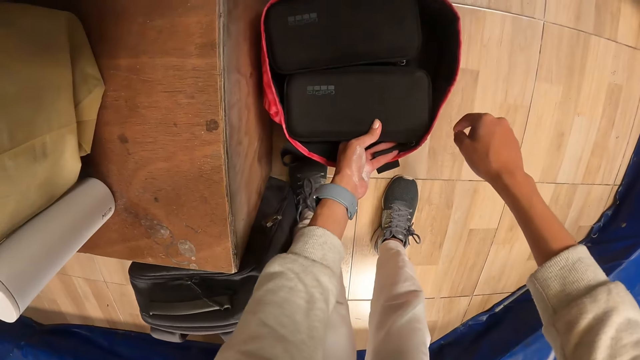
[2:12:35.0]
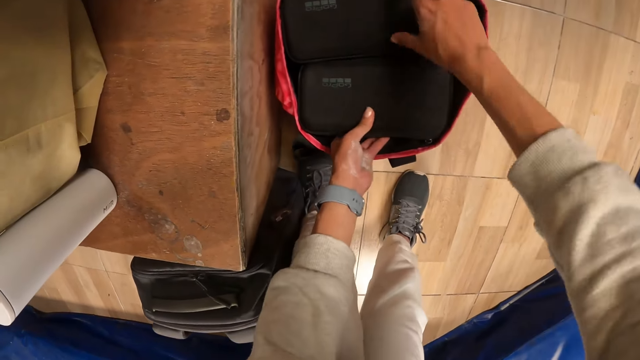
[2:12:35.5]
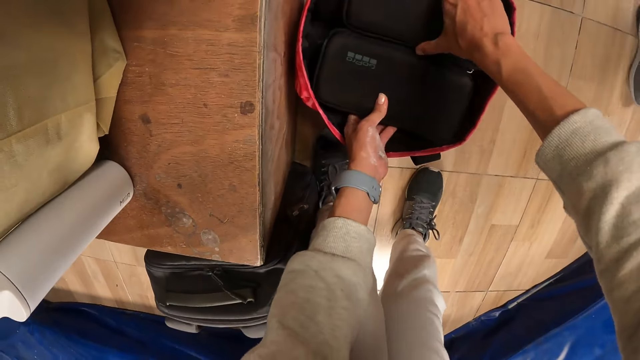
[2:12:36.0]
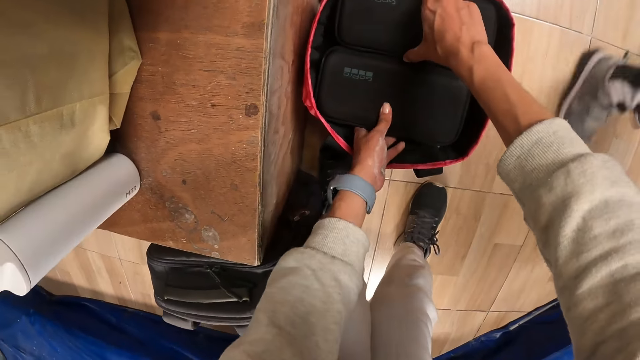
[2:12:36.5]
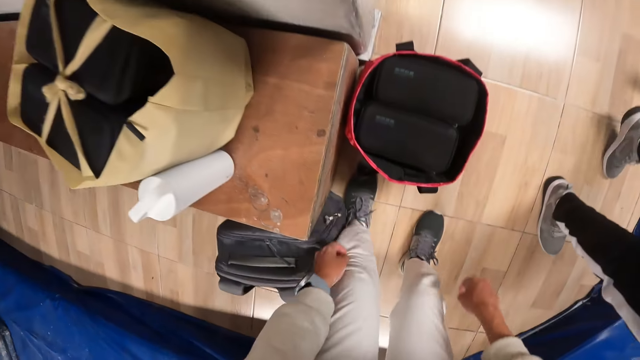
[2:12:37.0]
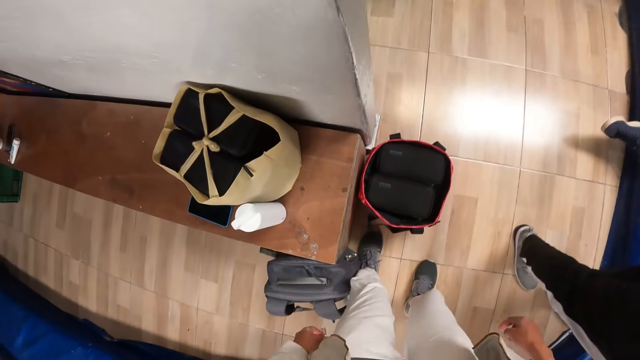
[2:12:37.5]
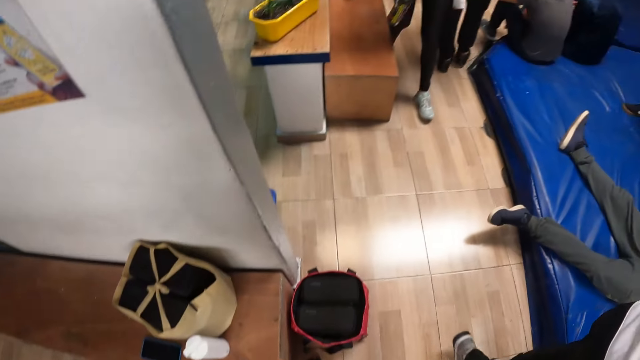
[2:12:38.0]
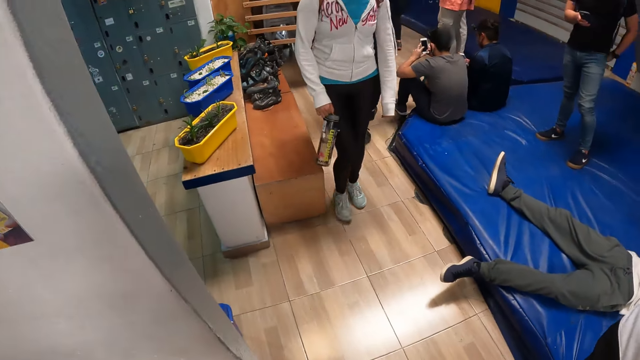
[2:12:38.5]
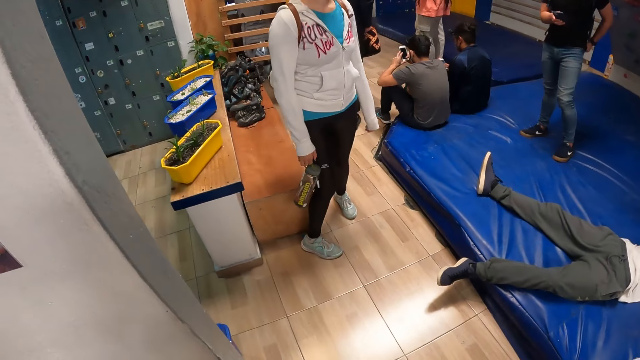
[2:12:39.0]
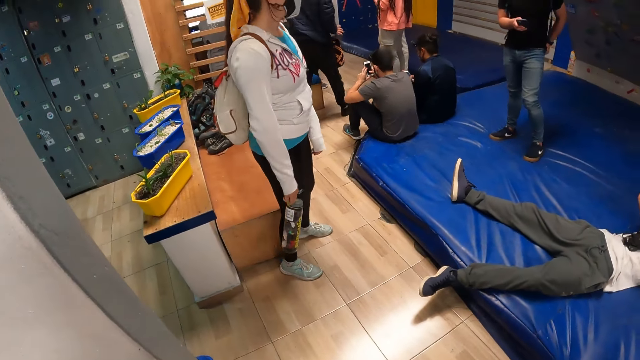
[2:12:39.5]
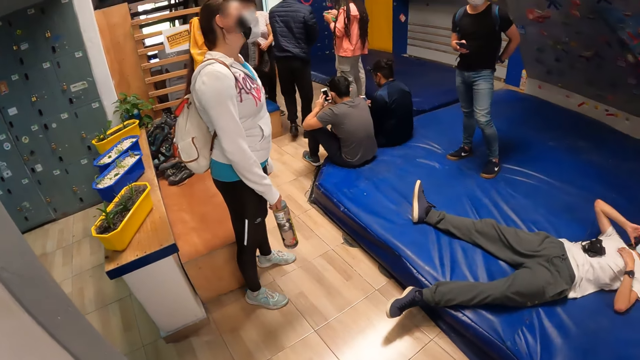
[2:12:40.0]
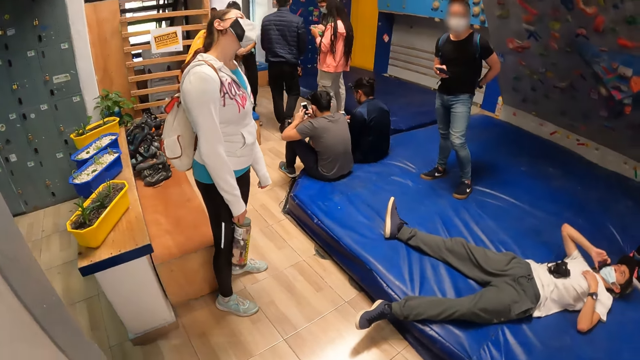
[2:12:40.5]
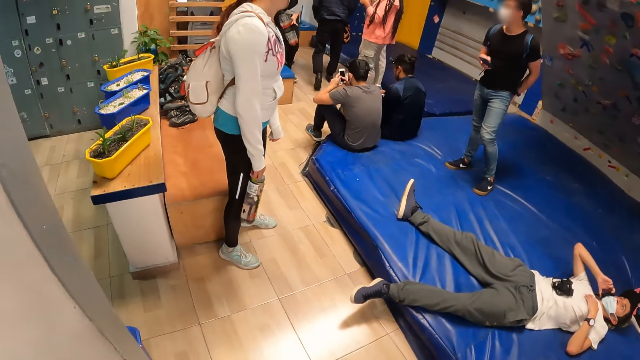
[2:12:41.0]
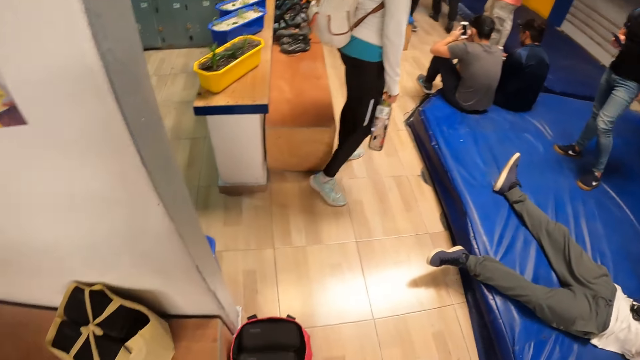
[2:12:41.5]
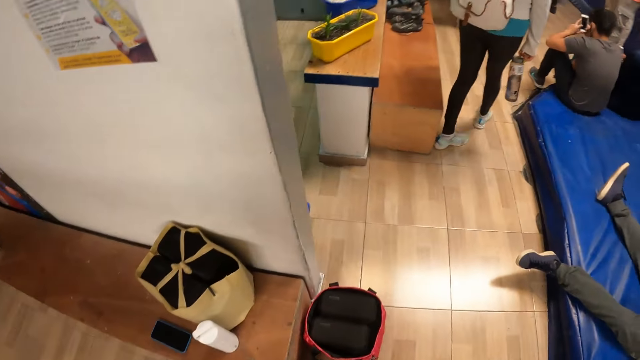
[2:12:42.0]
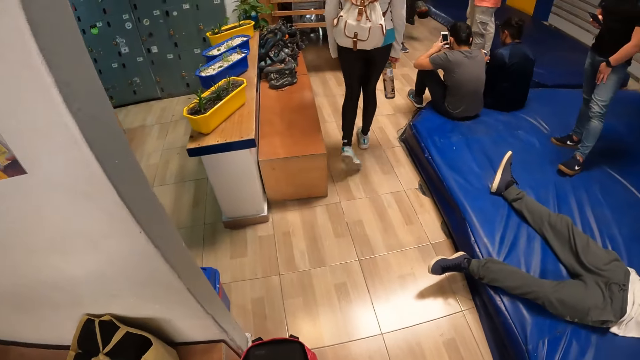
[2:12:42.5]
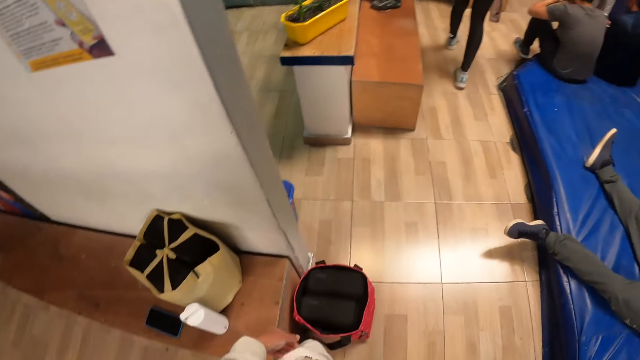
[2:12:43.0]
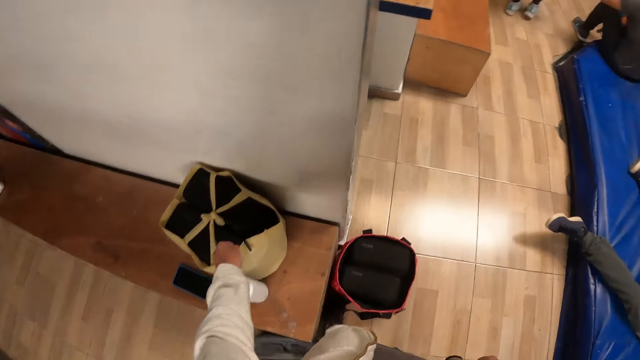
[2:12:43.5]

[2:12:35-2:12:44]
The camera wearer drops the camera bag in the shopping bag. He adjusts one of the pouches in the bag on the floor with his right hand. He looks around the room.

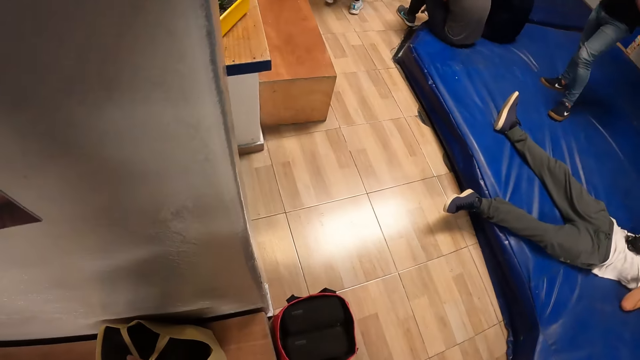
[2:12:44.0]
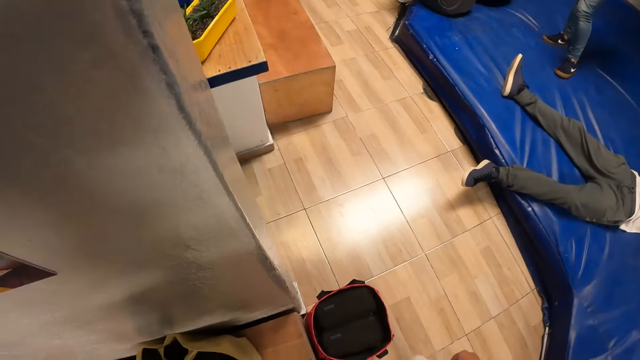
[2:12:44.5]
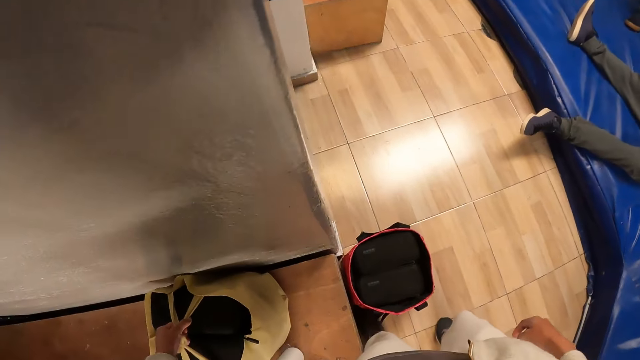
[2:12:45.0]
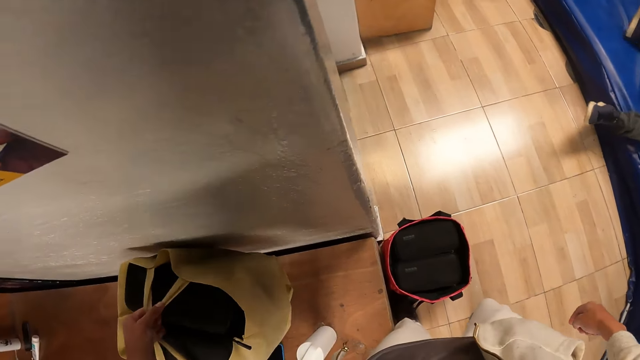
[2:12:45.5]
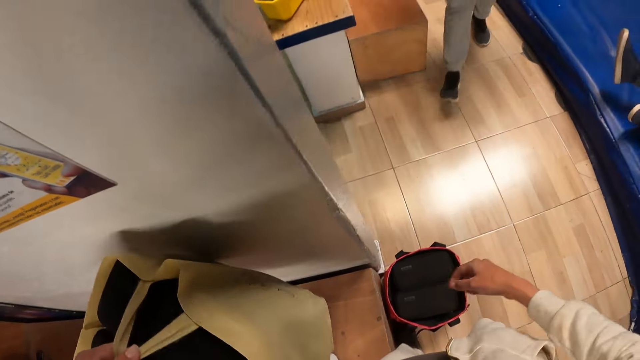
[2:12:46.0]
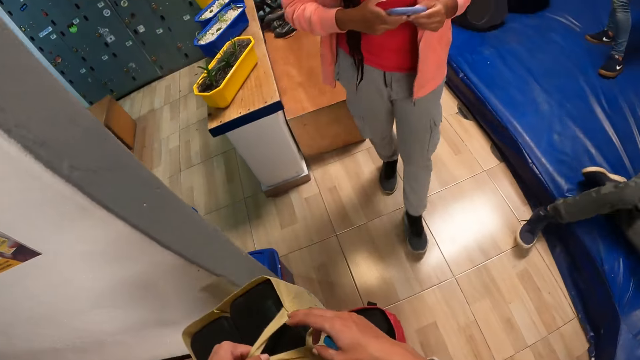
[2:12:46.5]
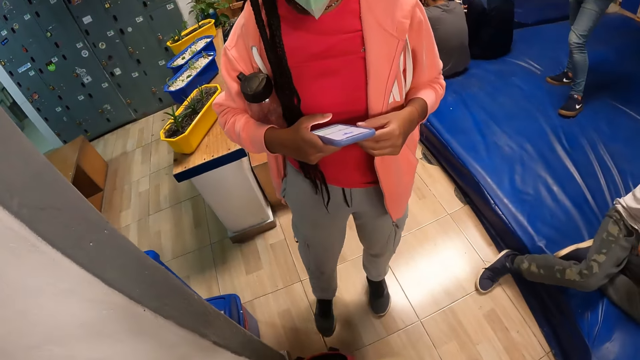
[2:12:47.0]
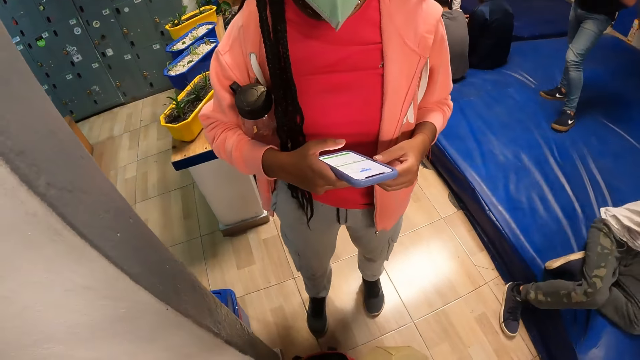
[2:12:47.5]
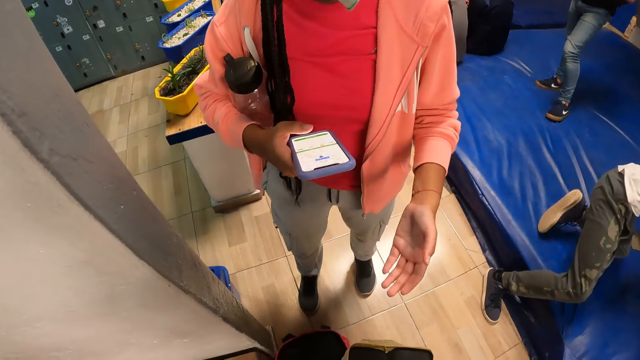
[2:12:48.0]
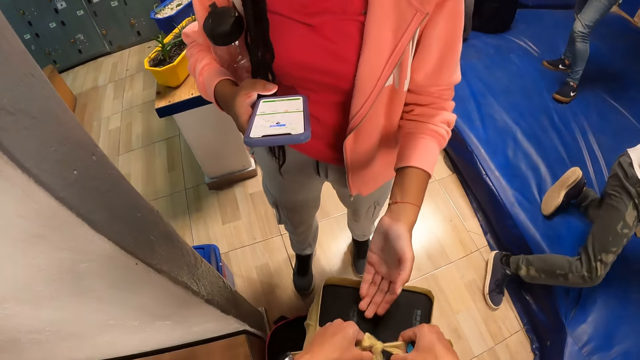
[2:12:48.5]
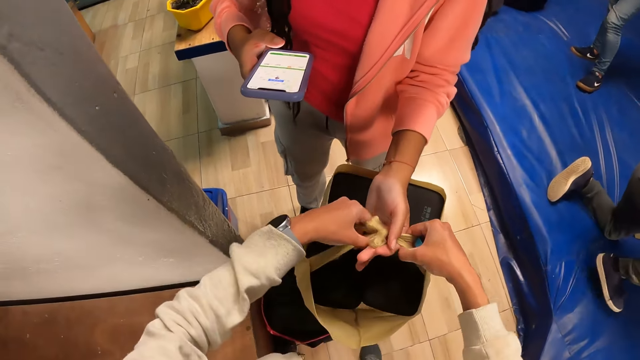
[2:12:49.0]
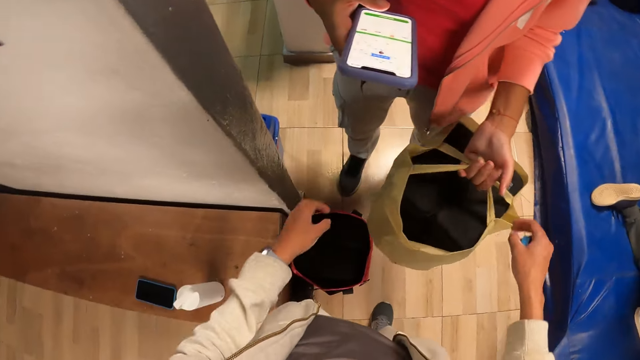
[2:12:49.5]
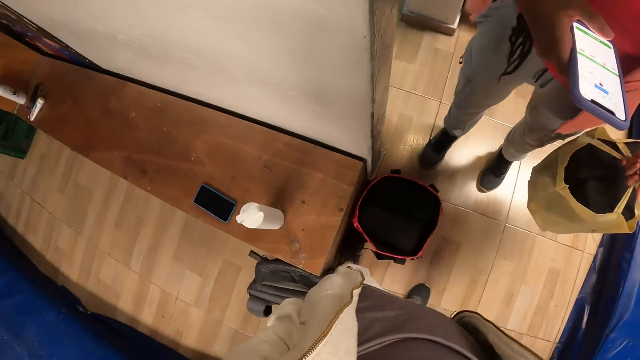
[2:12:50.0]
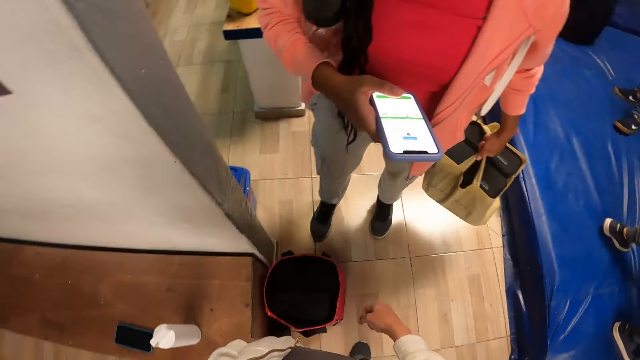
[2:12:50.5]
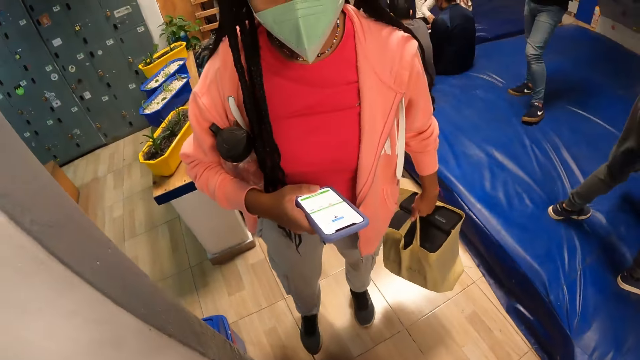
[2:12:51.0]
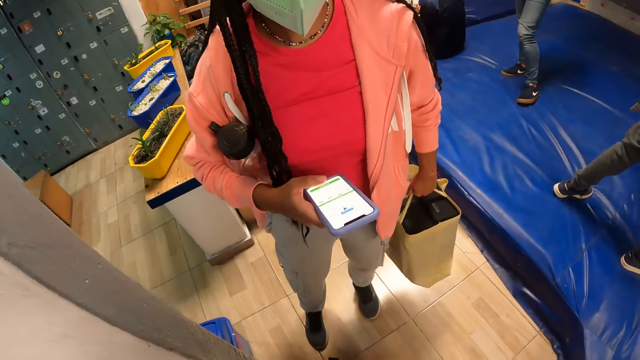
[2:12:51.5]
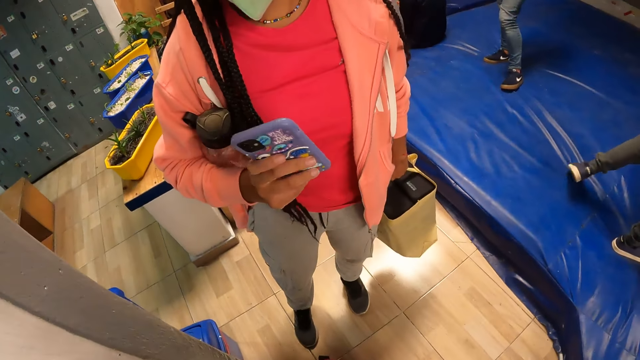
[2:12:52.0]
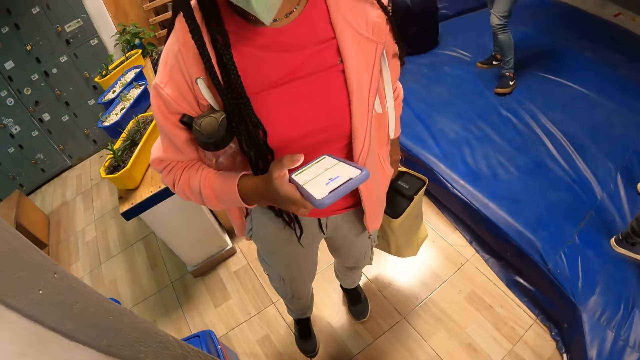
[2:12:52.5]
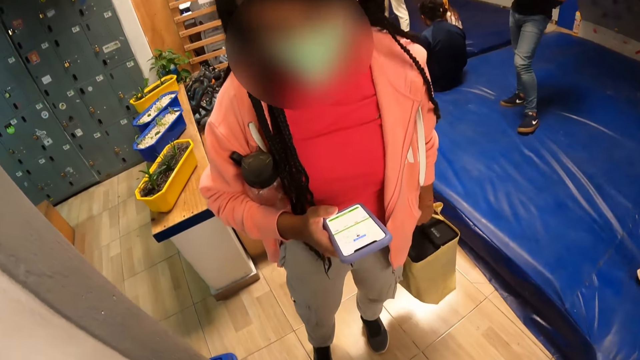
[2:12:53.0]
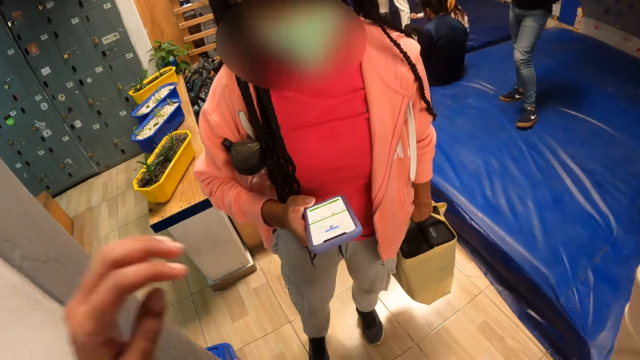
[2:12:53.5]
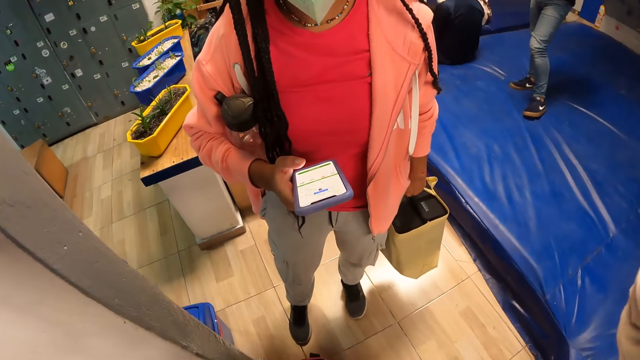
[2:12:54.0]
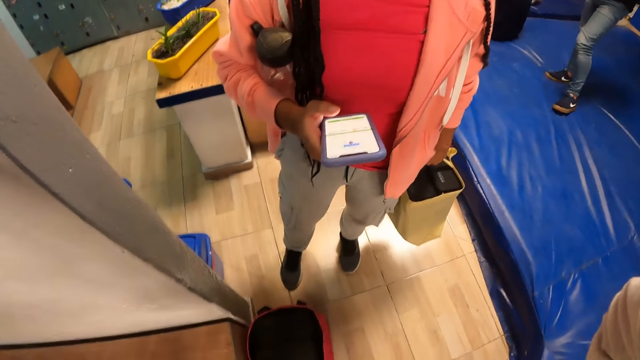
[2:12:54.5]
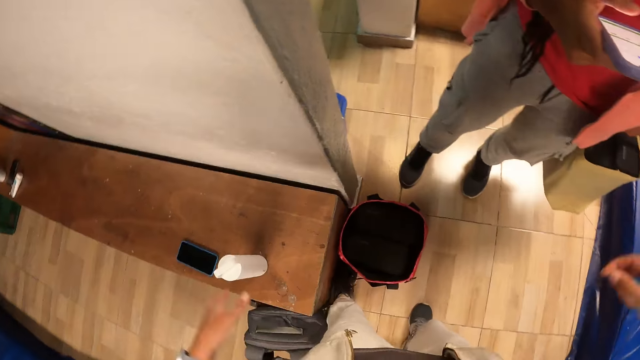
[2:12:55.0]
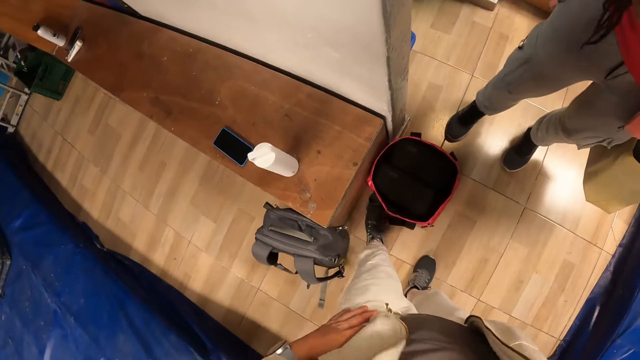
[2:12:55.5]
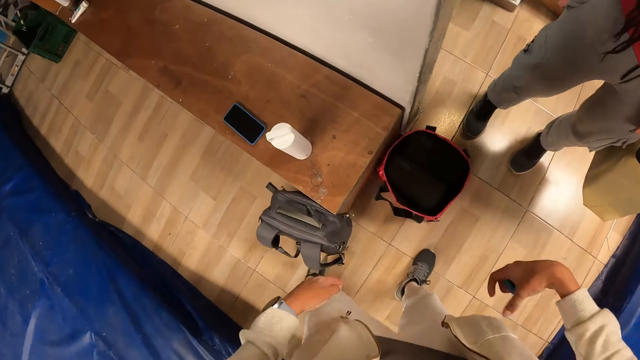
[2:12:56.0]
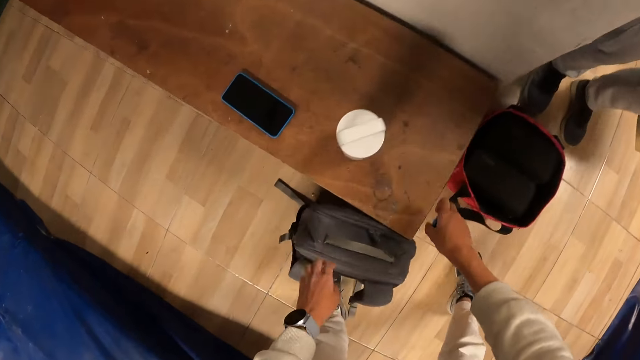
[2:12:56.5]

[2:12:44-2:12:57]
The camera wearer carries the bag on the bench with his left hand. He lifts the packing bag. He holds the bag with both hands. A woman receives the bag from the camera wearer with her left hand. The camera wearer hands the packing bag to the woman. He dialogues with the woman. He adjusts the camera.
